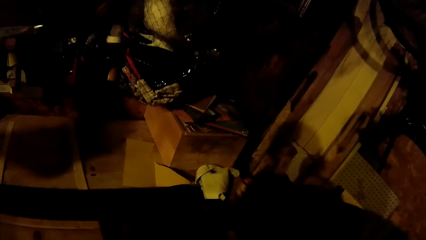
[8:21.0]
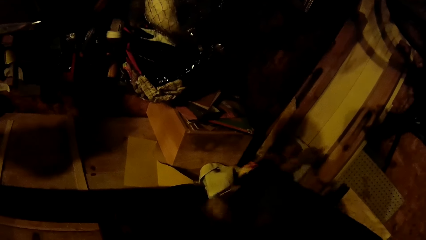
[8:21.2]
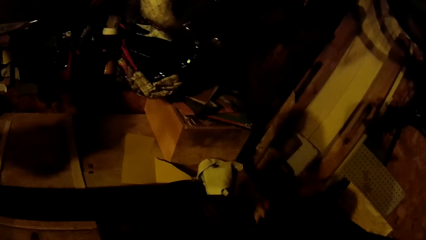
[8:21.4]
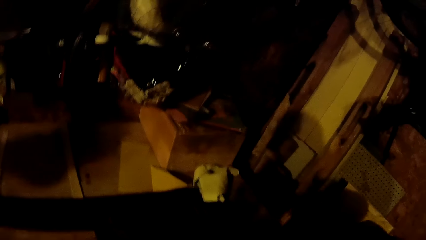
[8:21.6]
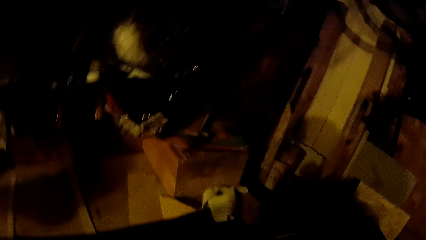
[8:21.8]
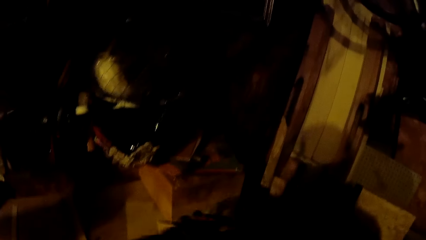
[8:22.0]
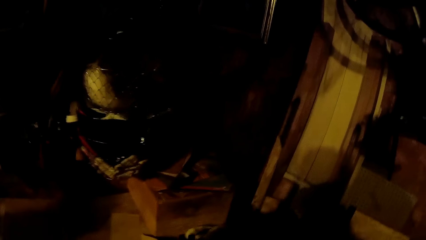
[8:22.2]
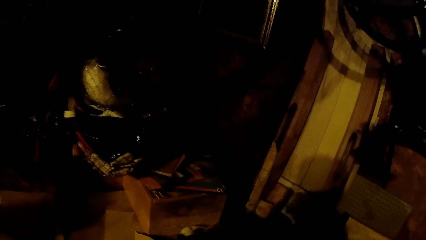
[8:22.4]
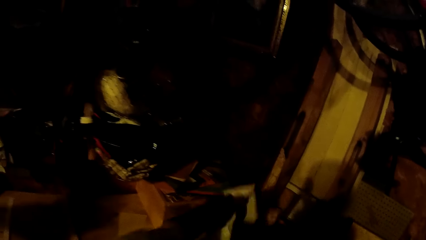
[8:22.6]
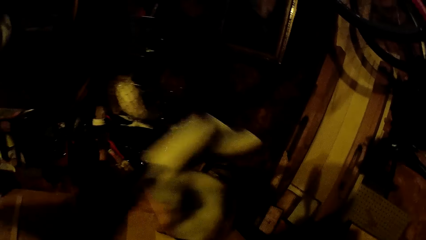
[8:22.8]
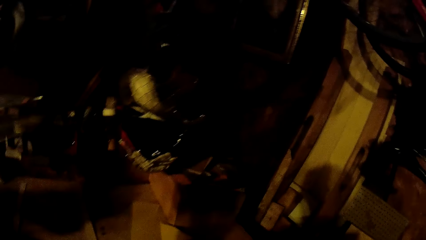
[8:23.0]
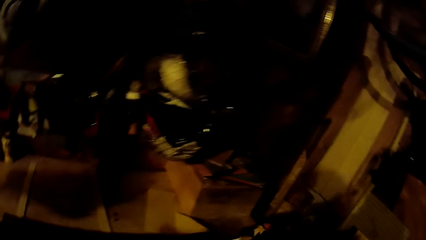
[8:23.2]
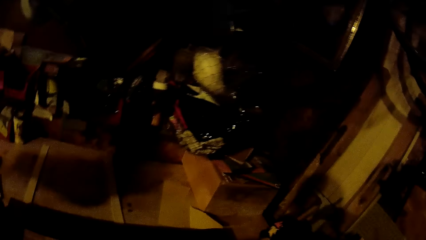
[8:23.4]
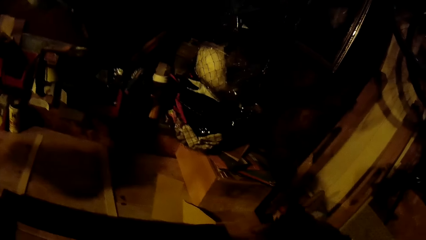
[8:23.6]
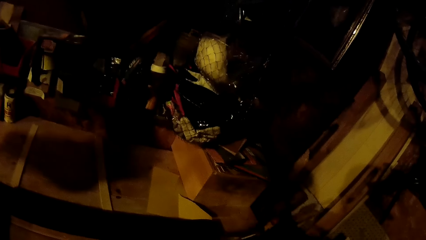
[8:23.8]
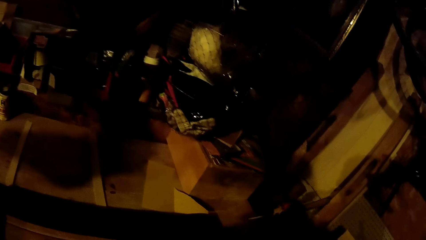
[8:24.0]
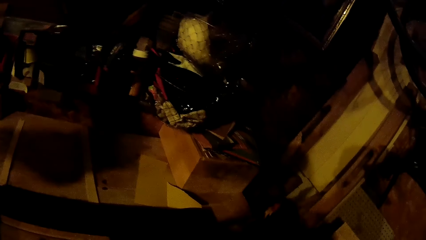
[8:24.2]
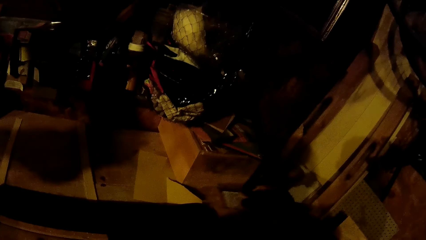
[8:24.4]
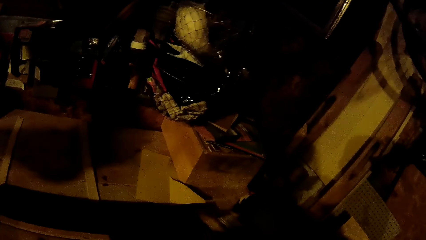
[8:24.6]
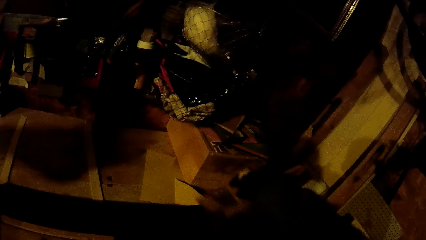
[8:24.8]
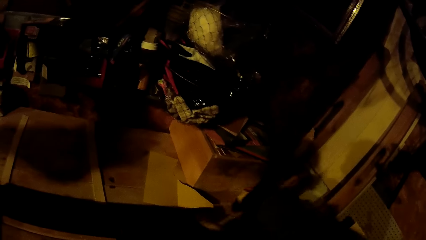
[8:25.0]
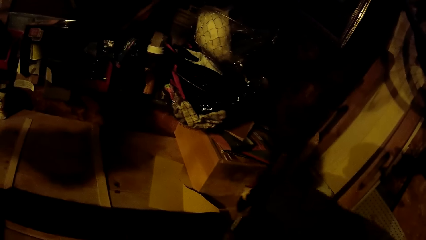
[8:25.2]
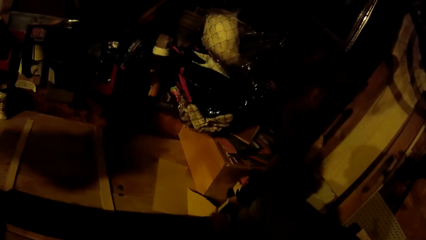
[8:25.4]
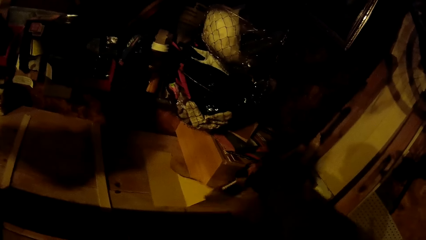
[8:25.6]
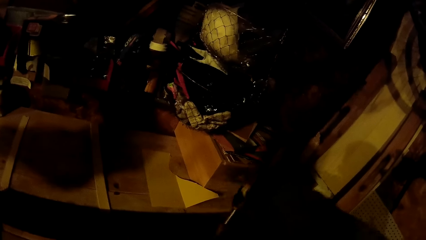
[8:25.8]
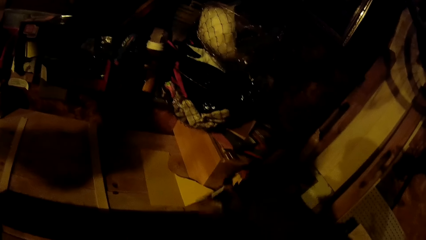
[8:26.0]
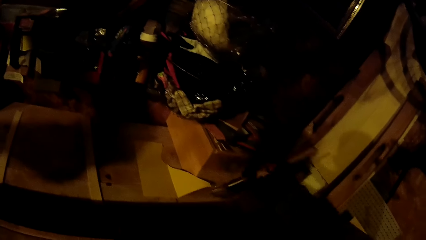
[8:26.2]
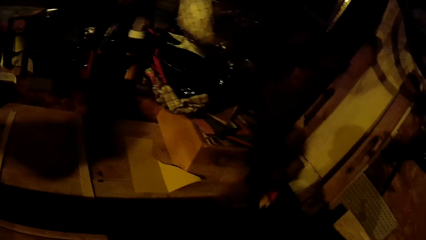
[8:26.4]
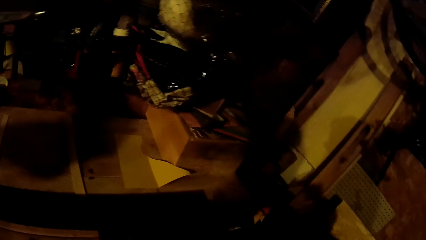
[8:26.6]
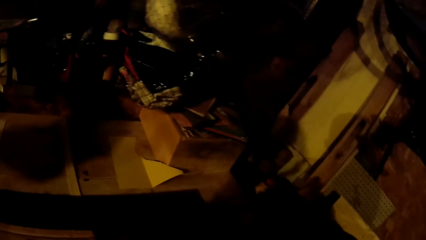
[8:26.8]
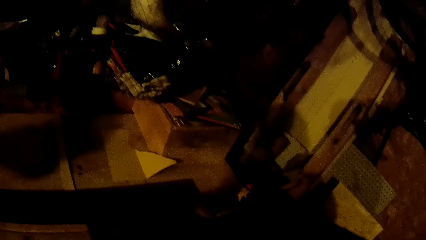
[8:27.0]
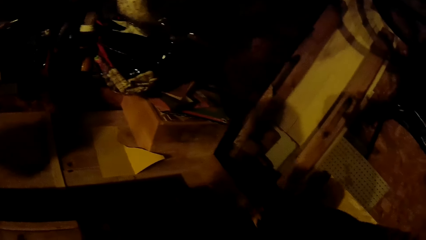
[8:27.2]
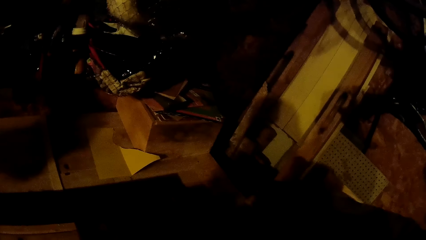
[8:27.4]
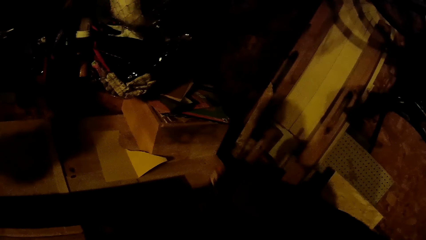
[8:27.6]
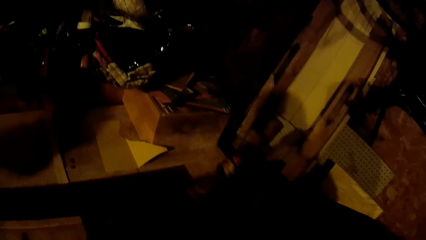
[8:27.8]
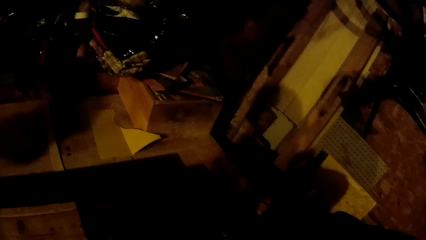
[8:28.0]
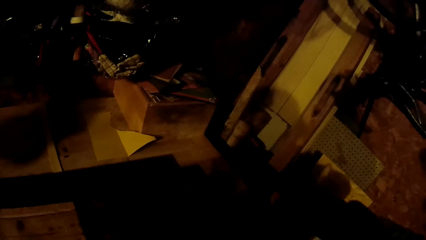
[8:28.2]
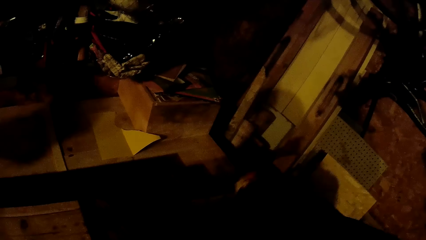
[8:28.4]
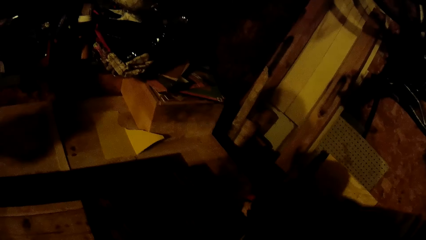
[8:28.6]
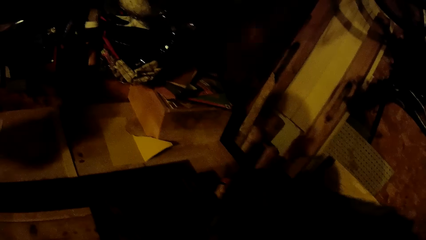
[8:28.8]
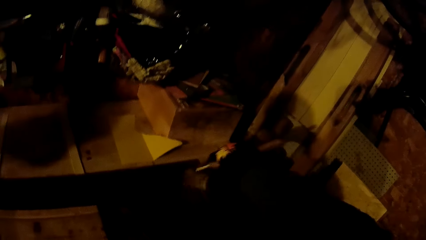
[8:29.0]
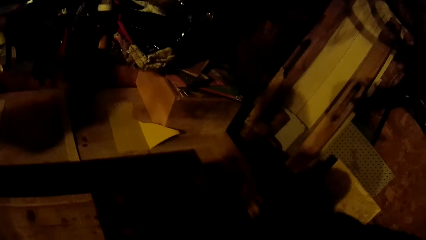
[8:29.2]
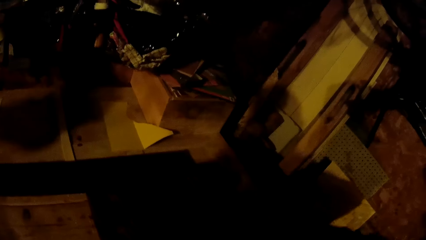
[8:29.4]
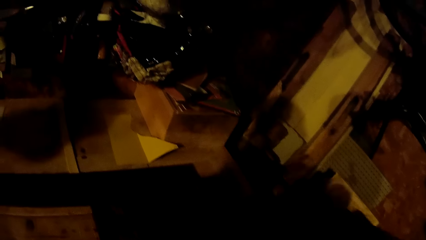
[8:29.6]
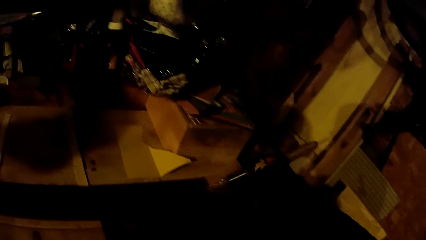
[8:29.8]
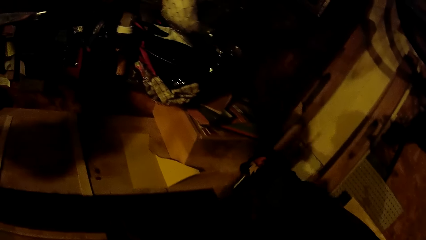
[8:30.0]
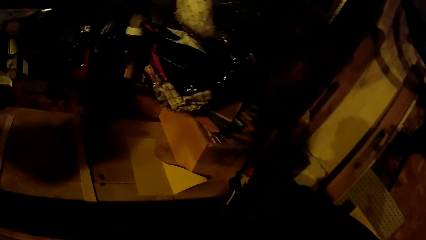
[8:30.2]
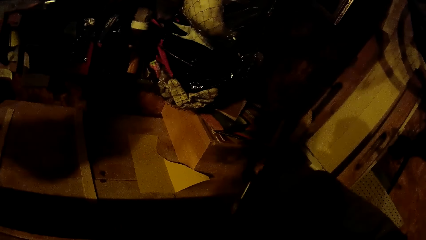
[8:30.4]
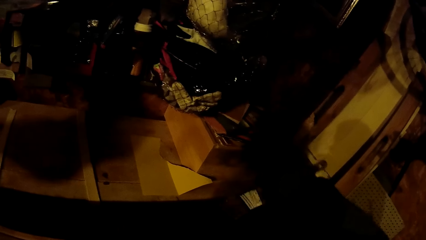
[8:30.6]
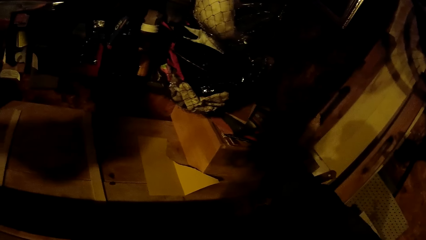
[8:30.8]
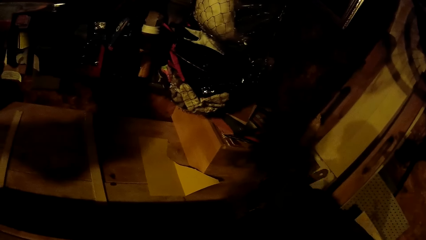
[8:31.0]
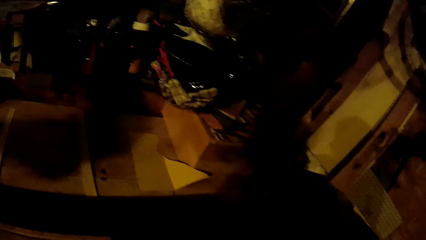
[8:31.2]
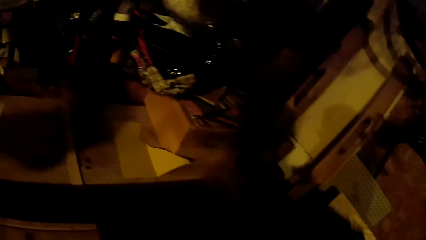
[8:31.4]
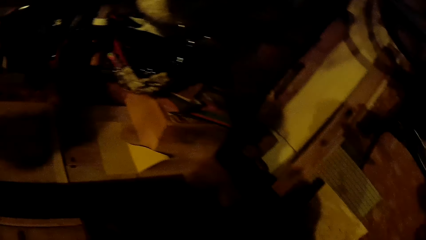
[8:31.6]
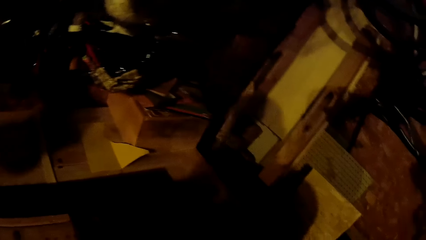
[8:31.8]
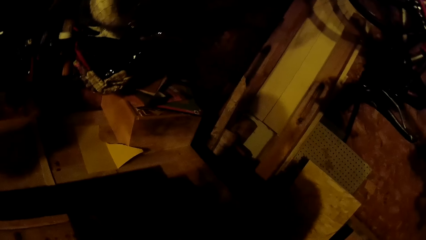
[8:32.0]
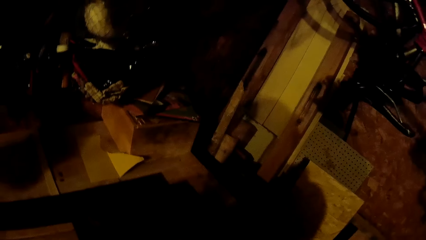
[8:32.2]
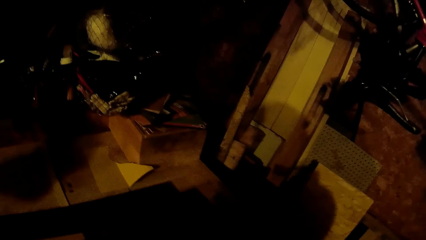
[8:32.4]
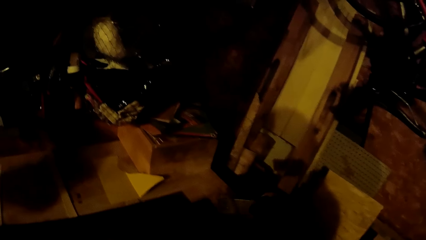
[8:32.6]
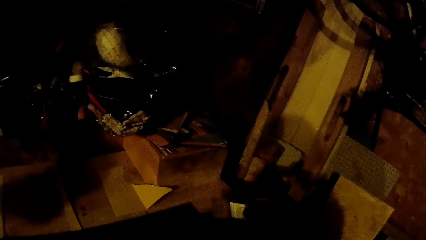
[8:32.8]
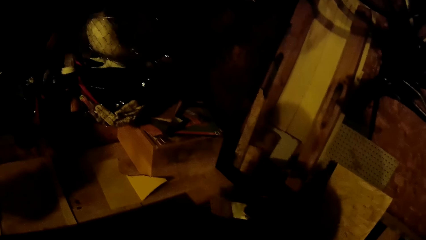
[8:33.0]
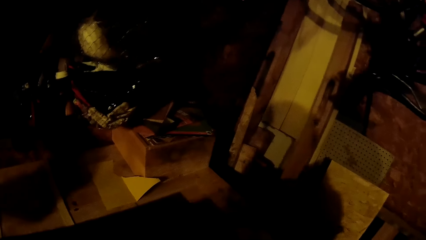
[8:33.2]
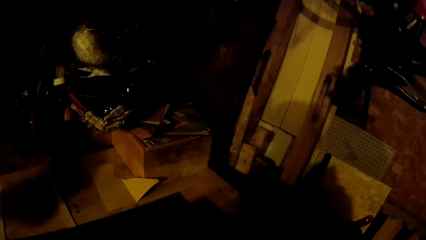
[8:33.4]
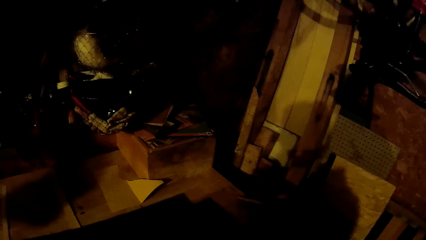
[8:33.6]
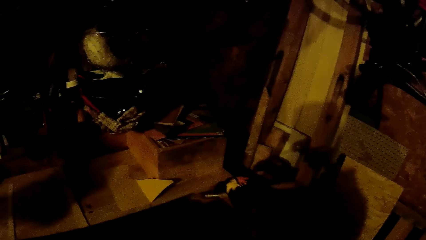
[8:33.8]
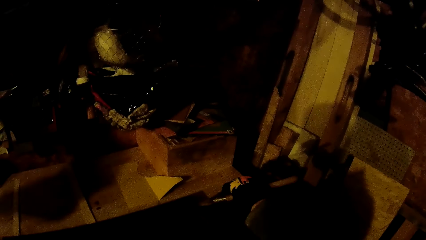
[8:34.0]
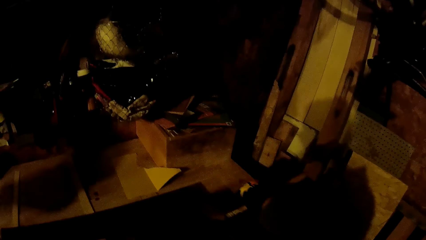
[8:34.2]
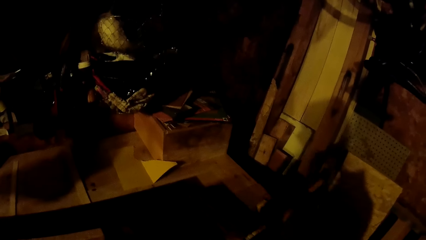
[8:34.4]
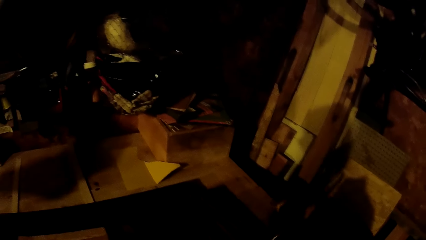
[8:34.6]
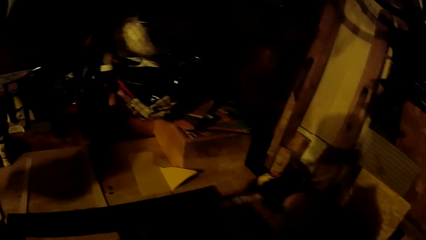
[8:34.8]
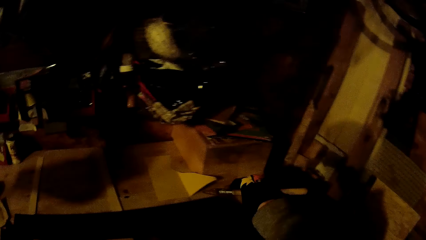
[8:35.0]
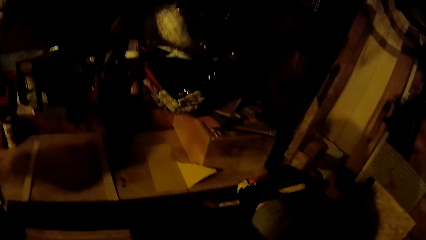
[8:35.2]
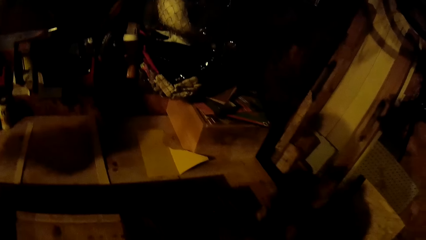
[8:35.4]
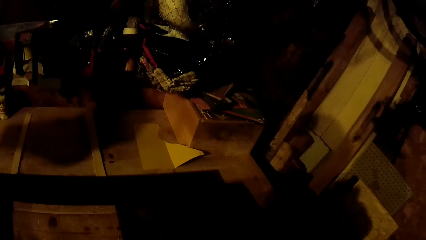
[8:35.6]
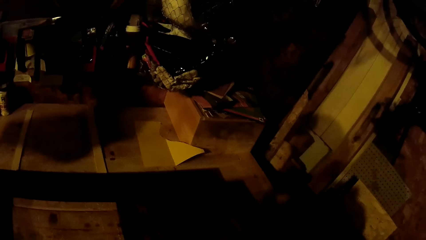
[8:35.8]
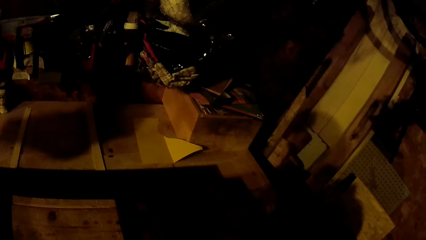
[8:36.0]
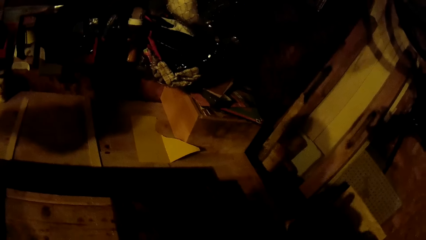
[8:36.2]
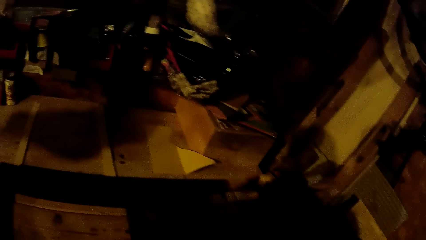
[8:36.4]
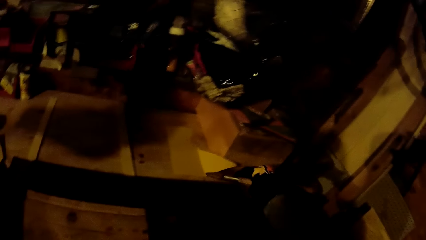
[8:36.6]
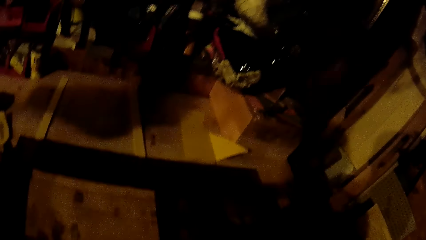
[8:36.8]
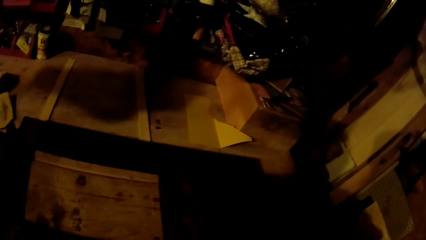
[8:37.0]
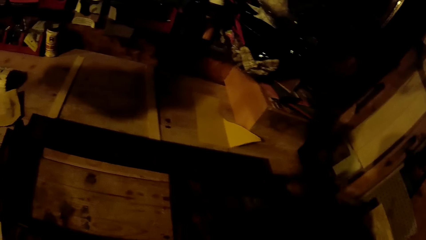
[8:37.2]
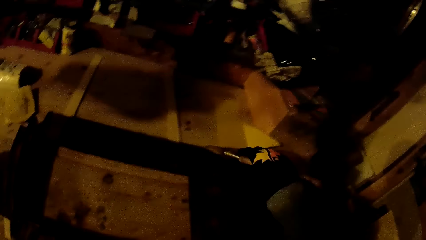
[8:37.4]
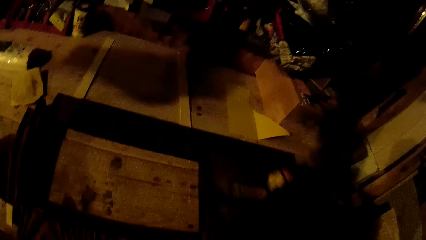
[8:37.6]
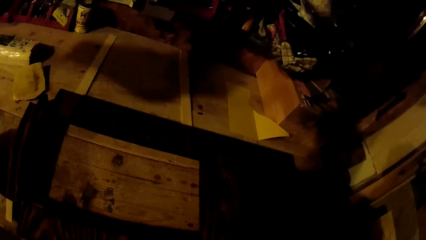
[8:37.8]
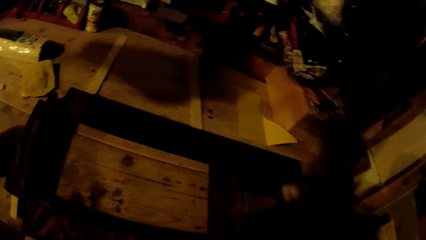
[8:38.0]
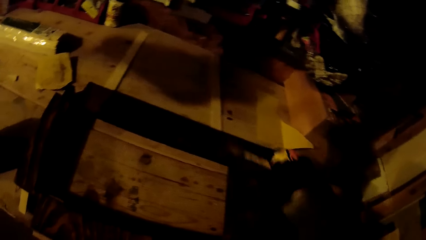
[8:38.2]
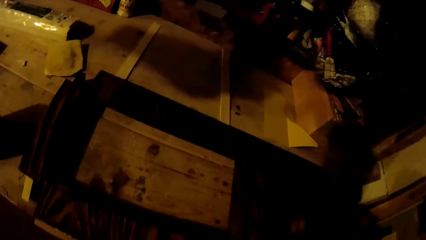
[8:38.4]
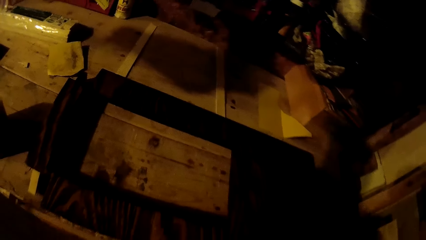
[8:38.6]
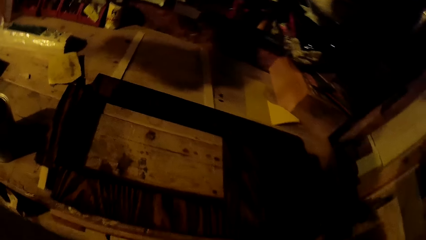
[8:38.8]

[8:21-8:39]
The camera wearer applies turpentine on the piece of wood with the paintbrush. He picks up the piece of cloth with his left hand. He raises his gloved left hand. He applies turpentine on the piece of wood with the paintbrush.
